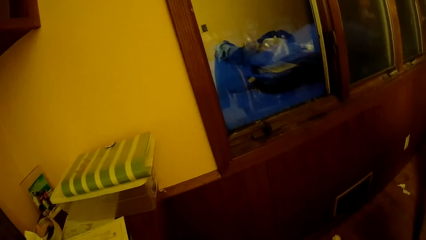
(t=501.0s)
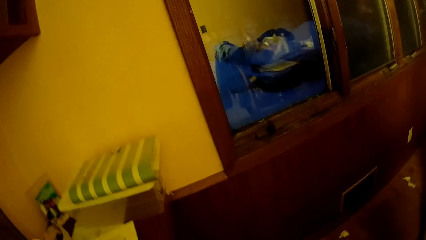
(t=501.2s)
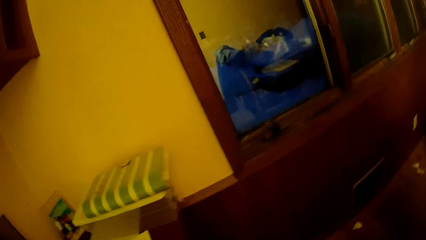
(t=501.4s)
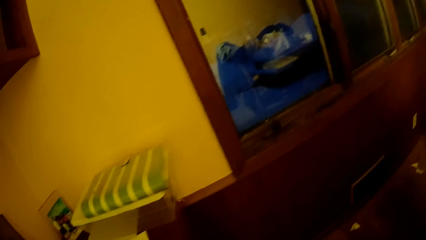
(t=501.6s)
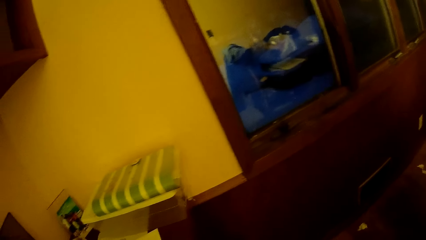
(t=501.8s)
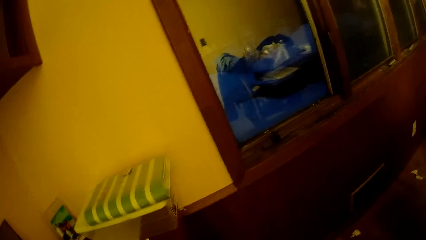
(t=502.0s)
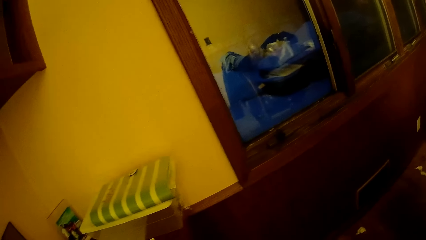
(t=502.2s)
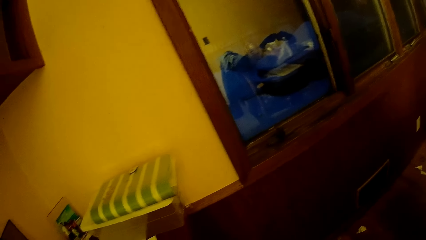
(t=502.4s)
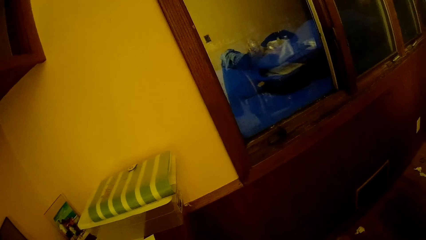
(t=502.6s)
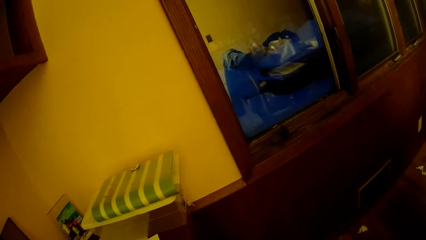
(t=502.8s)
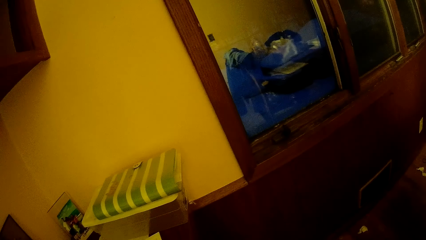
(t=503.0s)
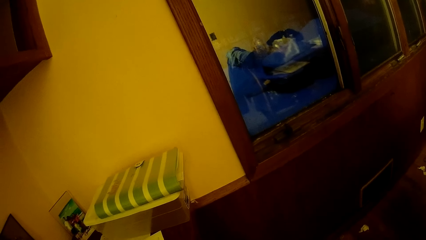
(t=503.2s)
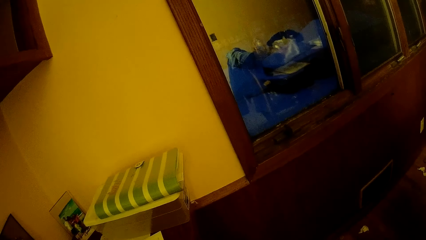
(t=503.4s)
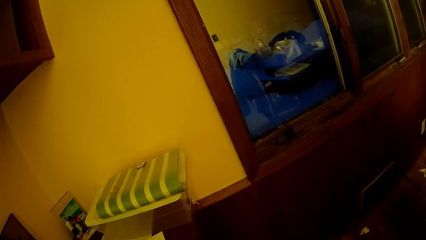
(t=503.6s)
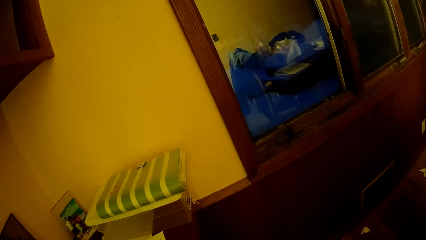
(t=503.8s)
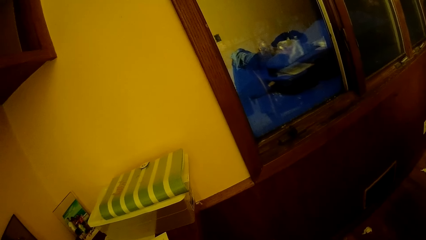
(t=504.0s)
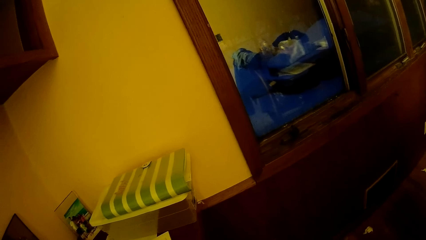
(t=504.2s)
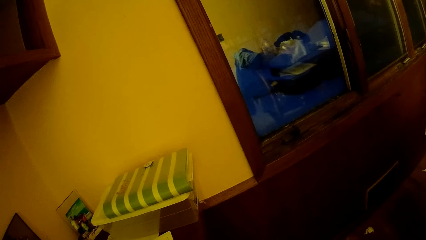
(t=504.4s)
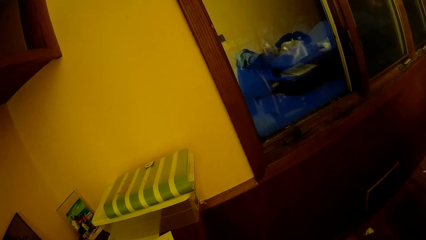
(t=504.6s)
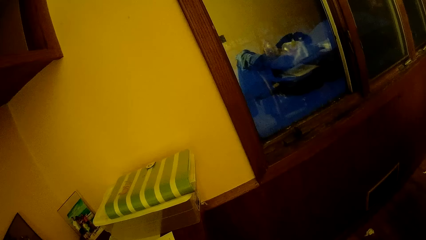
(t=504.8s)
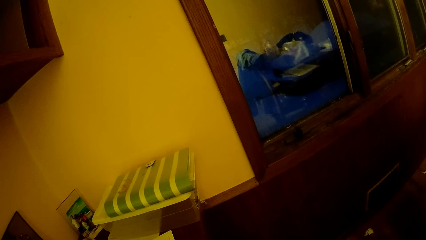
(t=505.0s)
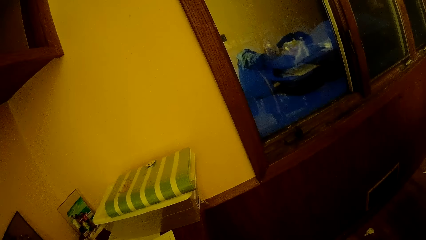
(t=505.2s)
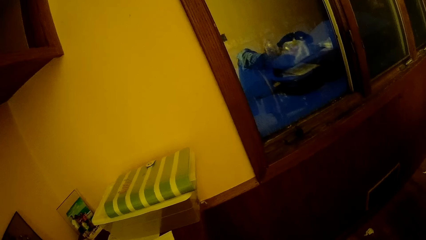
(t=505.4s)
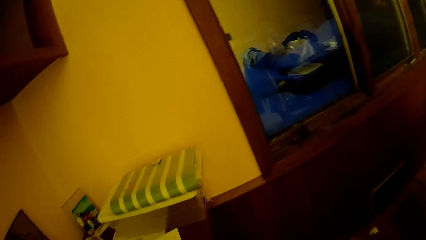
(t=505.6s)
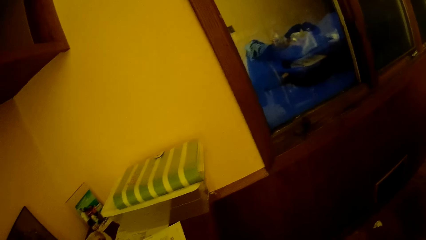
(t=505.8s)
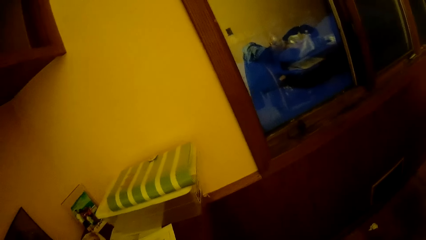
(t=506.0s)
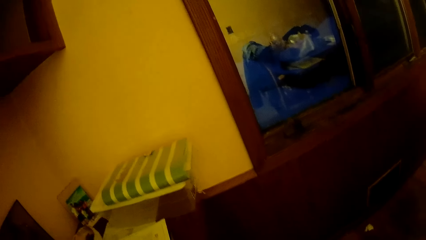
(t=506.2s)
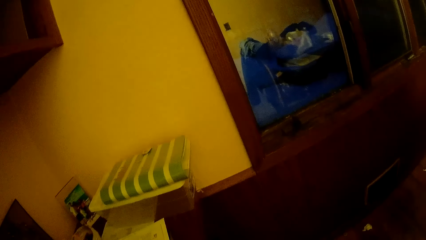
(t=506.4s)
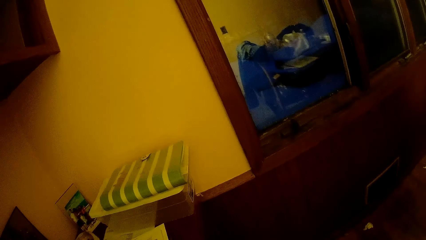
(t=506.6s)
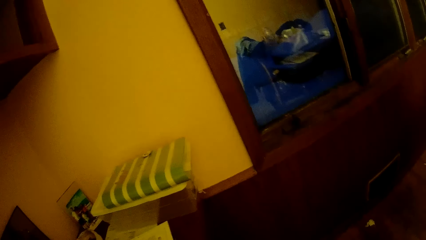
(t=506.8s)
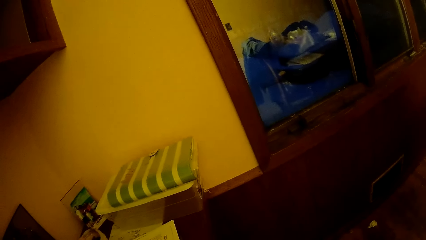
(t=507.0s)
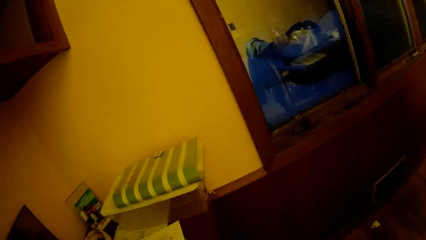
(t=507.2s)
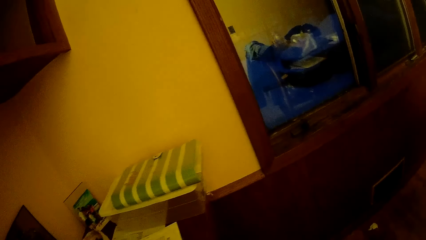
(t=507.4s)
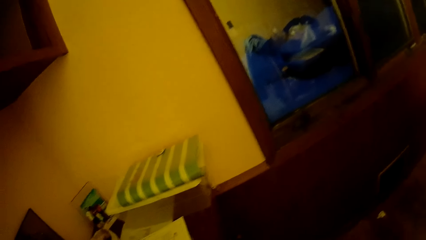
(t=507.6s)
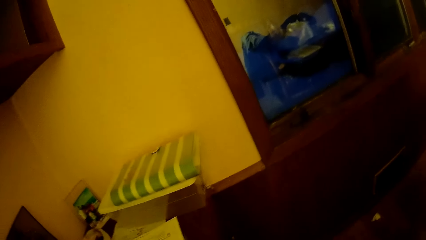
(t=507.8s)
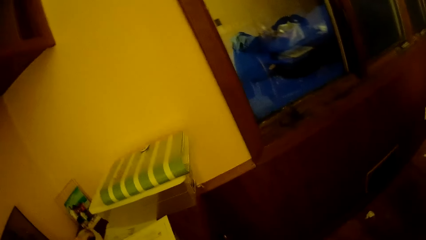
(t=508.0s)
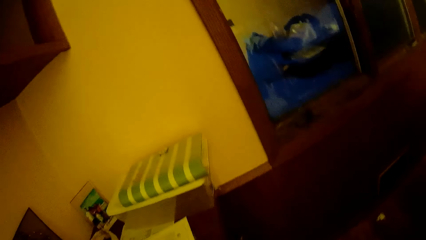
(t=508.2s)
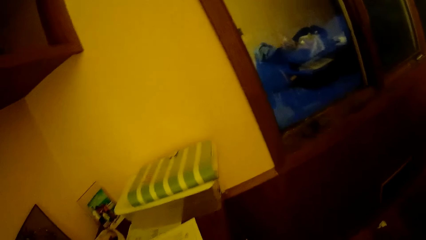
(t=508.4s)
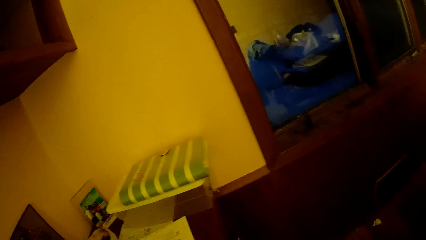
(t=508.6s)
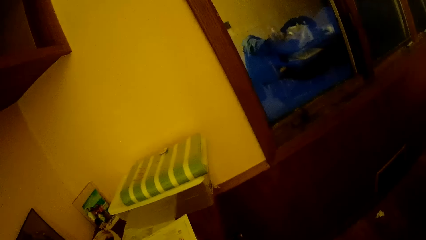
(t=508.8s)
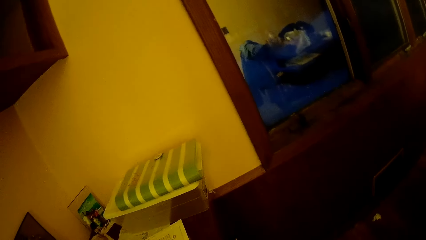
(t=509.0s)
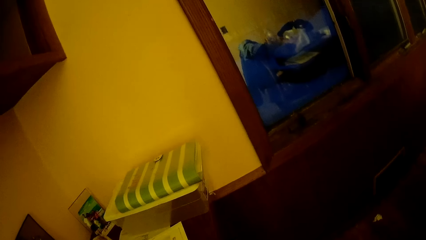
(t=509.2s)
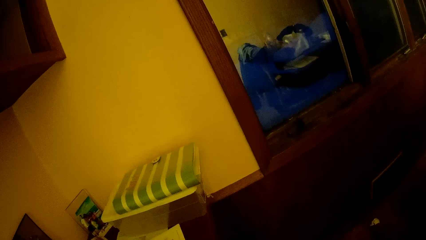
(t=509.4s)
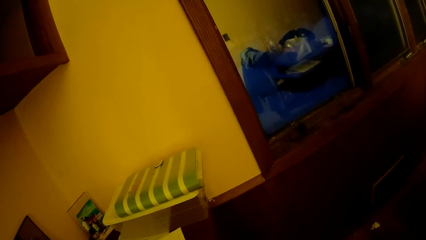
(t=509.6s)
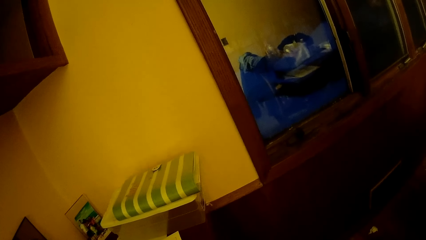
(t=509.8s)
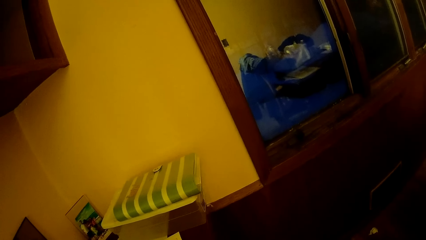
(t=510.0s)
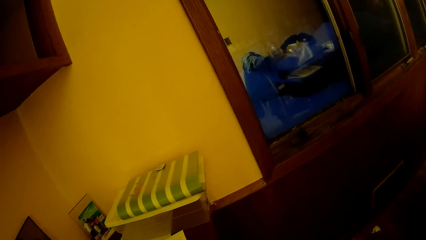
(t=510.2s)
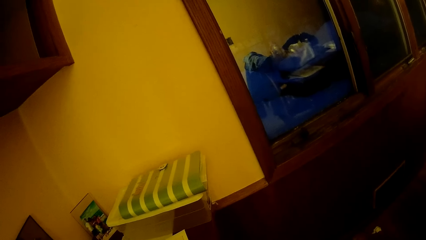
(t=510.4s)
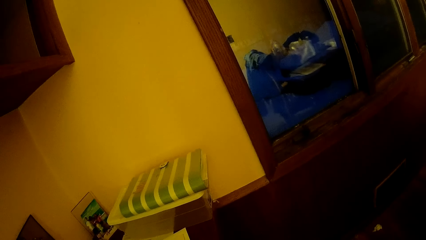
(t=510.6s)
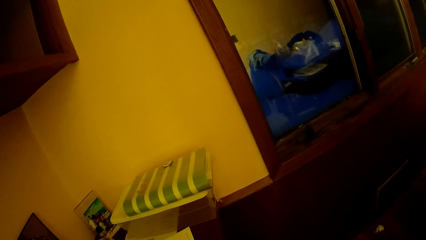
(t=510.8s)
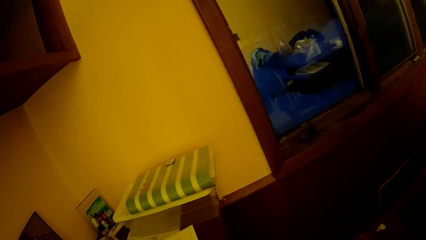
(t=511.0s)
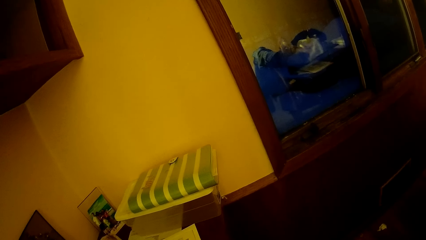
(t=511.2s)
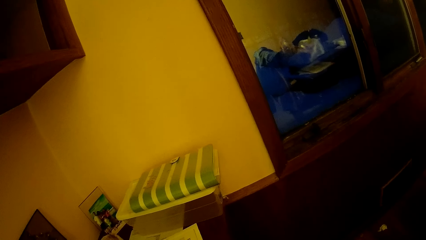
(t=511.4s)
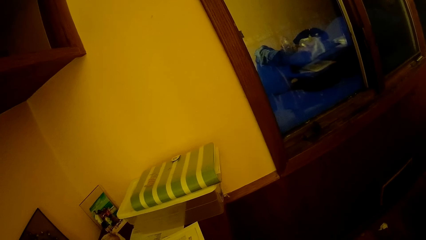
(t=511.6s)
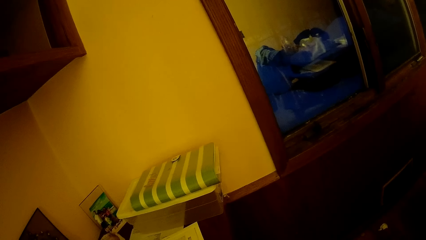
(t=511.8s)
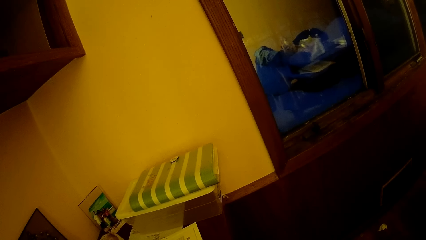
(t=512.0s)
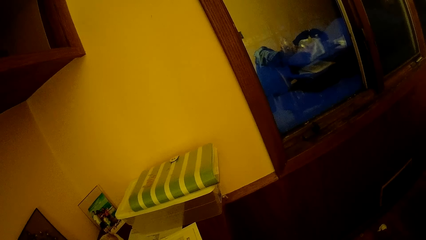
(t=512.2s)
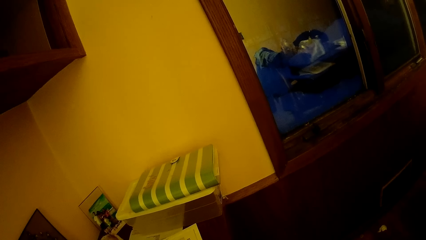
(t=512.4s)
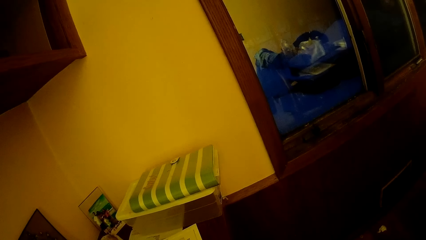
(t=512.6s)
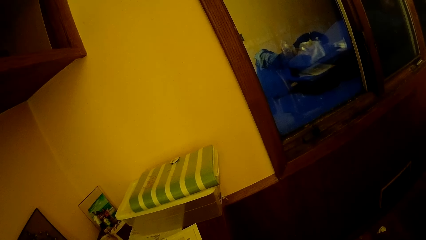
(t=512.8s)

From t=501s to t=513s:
The camera wearer looks at the wall.

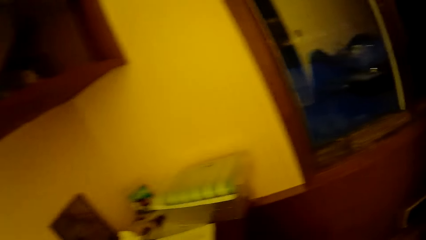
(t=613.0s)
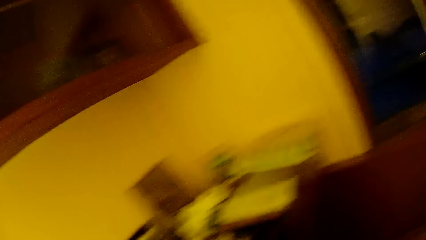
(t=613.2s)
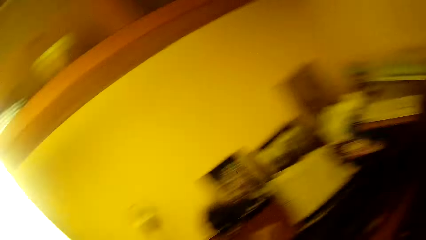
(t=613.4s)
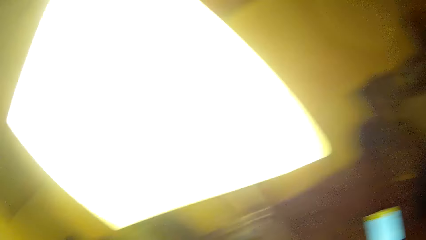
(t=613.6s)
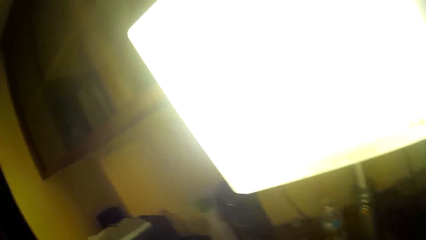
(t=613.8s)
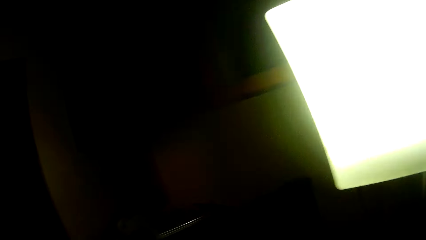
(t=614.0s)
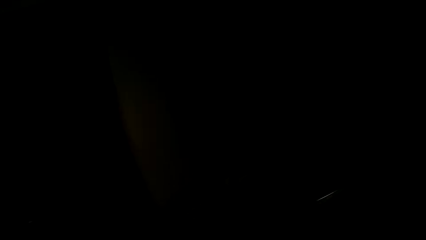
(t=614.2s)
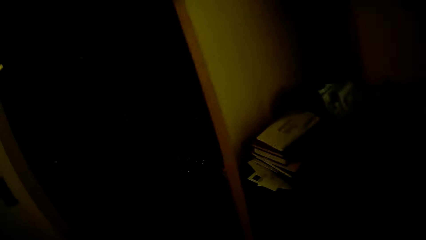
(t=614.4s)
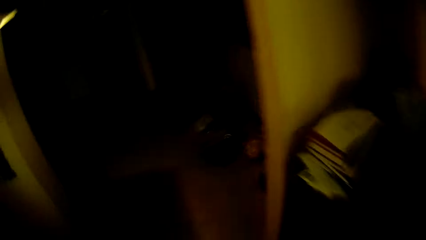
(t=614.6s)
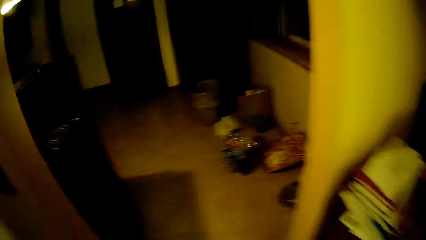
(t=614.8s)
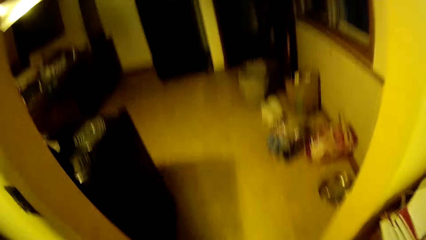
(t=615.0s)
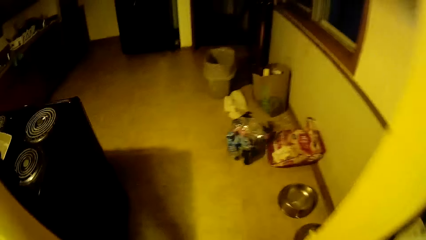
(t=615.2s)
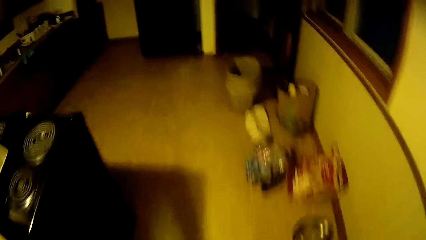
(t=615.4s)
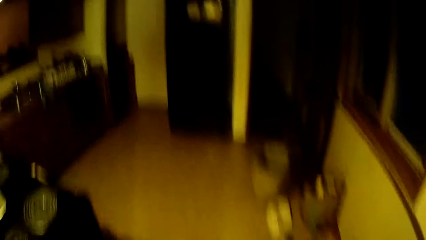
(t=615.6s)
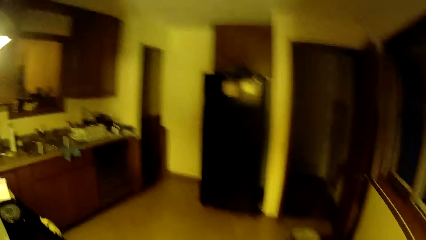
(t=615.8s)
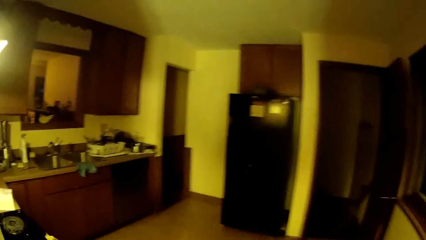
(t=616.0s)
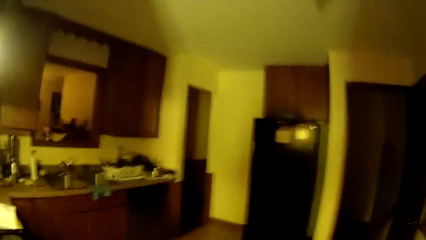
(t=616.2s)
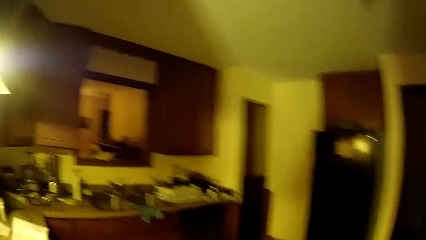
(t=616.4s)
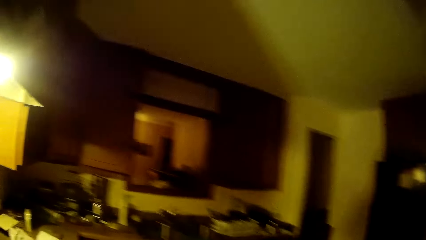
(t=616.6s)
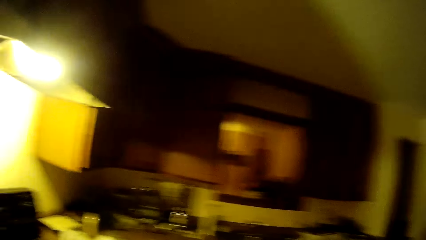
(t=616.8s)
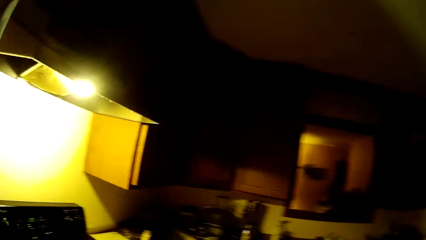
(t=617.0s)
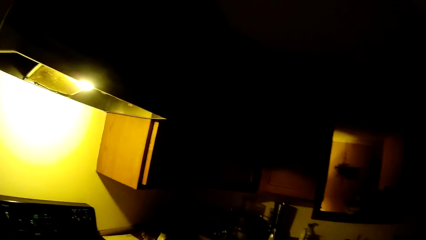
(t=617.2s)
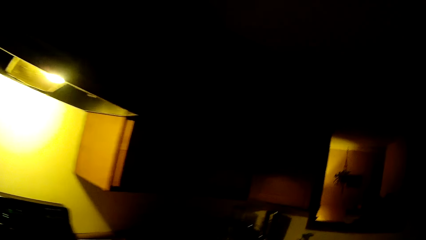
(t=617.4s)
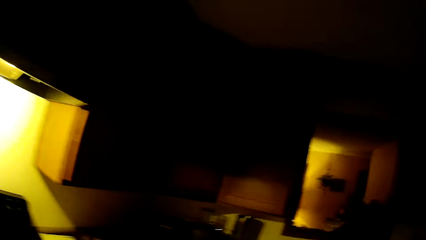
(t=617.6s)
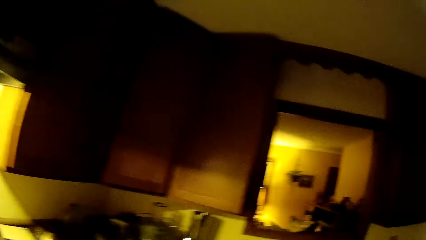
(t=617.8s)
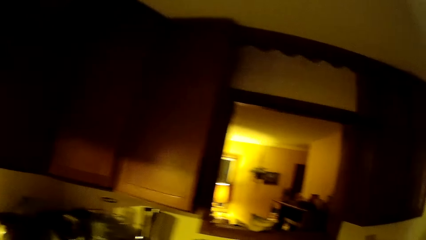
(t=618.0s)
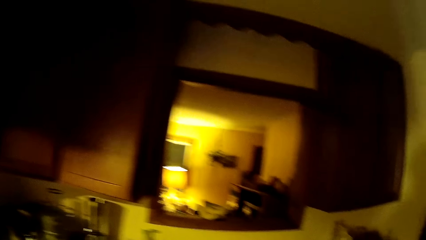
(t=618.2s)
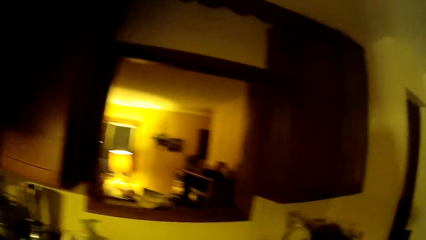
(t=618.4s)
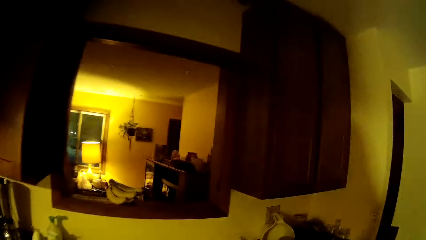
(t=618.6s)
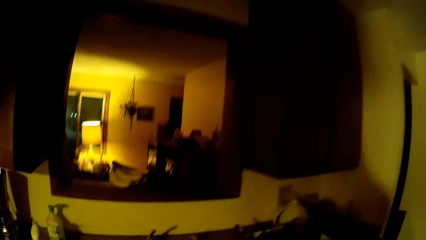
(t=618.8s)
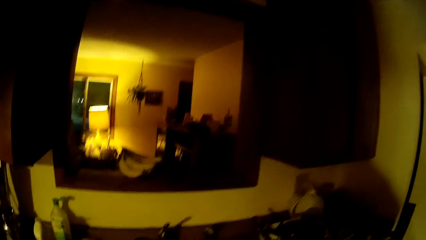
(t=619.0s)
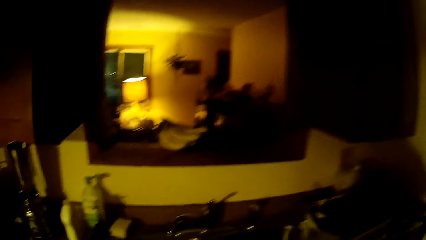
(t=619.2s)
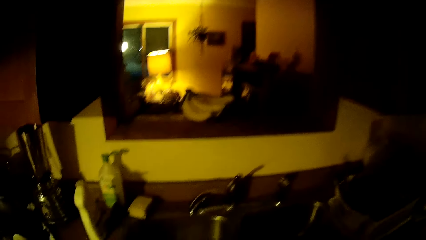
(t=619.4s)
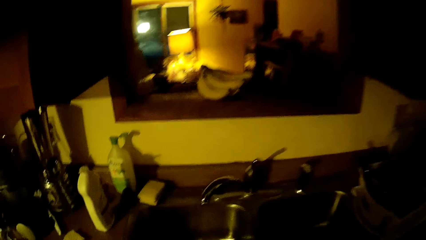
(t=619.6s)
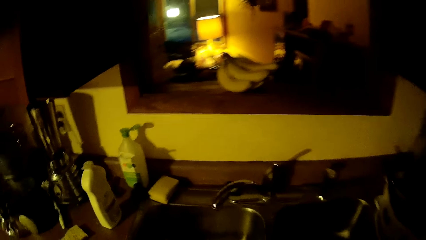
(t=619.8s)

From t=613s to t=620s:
The camera wearer moves around the room.
